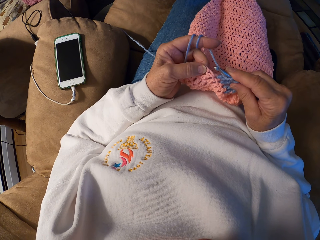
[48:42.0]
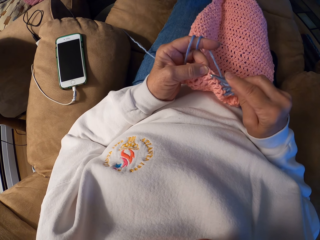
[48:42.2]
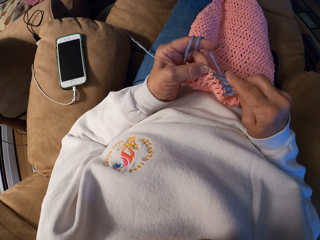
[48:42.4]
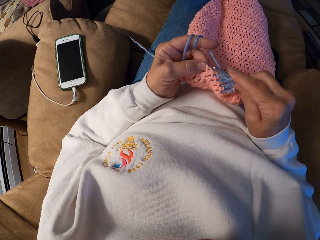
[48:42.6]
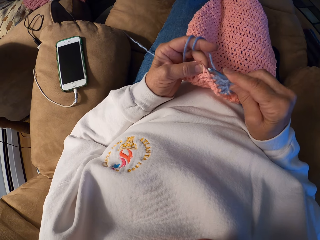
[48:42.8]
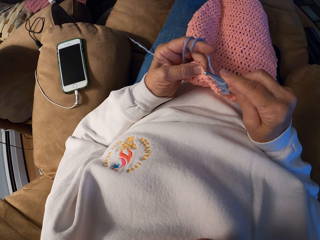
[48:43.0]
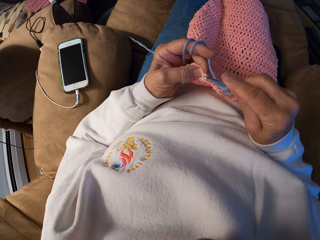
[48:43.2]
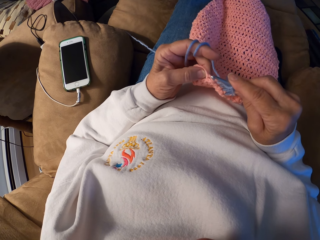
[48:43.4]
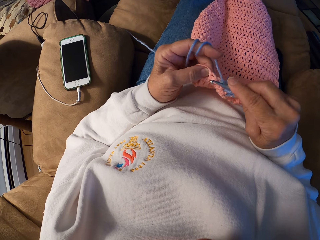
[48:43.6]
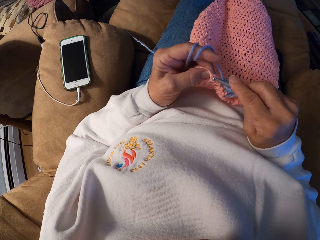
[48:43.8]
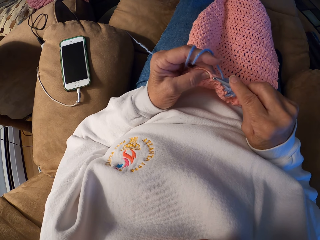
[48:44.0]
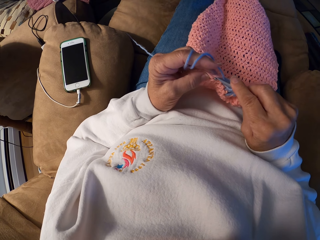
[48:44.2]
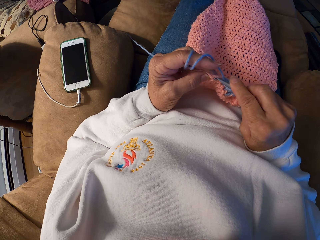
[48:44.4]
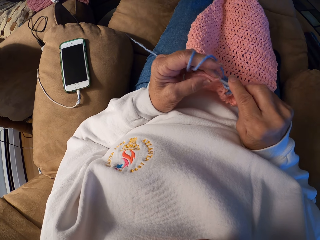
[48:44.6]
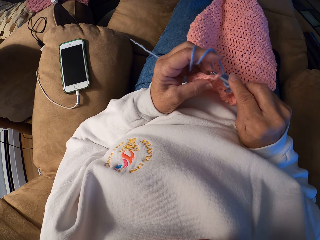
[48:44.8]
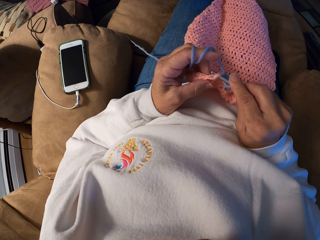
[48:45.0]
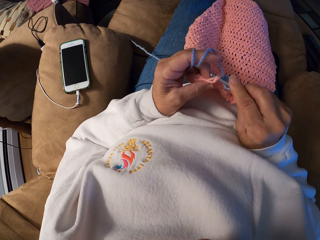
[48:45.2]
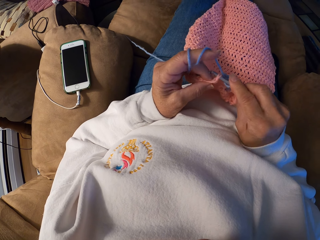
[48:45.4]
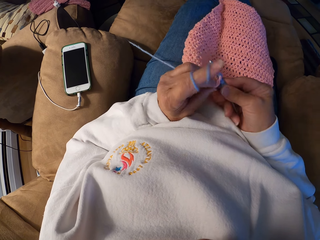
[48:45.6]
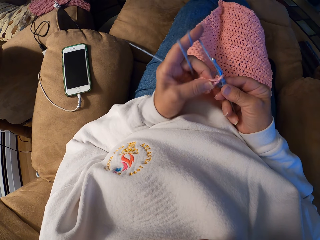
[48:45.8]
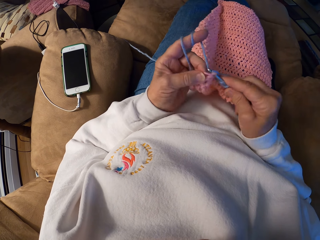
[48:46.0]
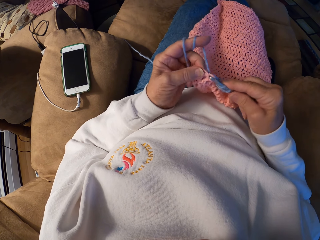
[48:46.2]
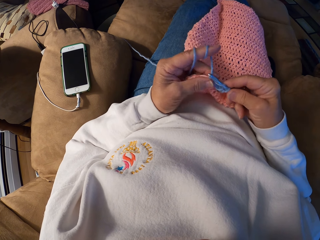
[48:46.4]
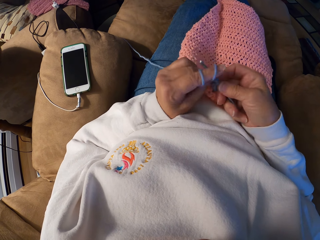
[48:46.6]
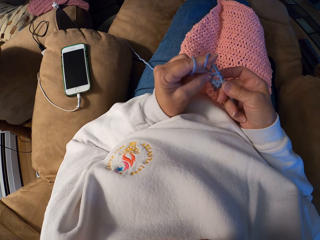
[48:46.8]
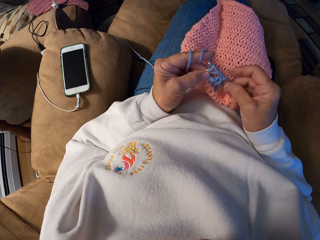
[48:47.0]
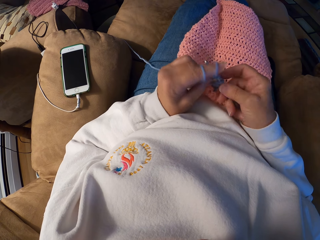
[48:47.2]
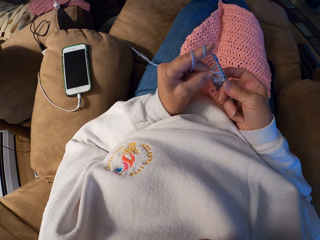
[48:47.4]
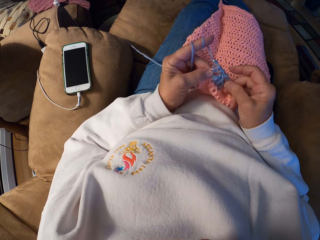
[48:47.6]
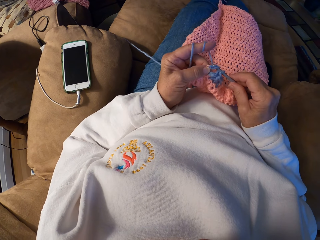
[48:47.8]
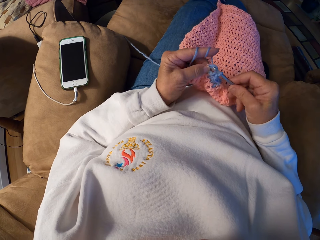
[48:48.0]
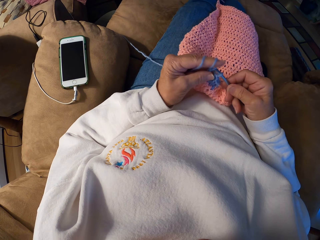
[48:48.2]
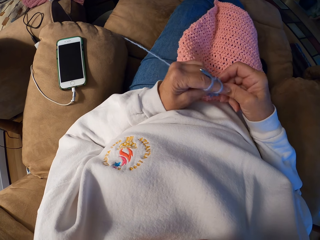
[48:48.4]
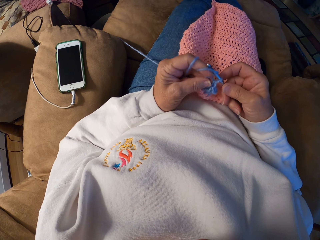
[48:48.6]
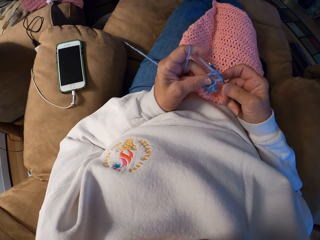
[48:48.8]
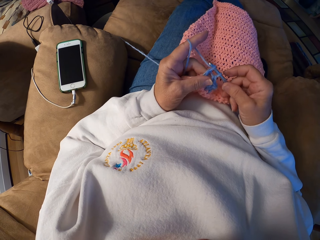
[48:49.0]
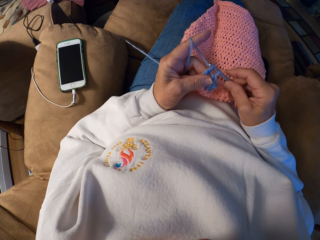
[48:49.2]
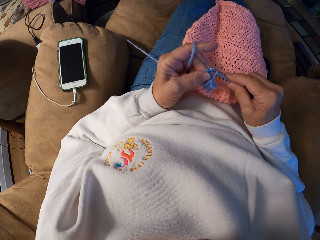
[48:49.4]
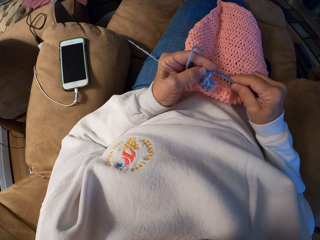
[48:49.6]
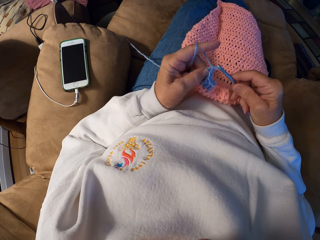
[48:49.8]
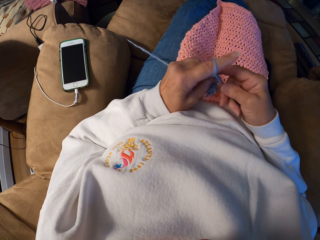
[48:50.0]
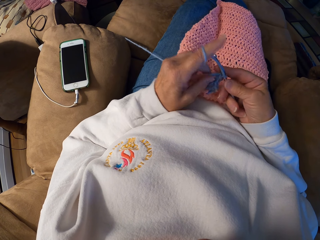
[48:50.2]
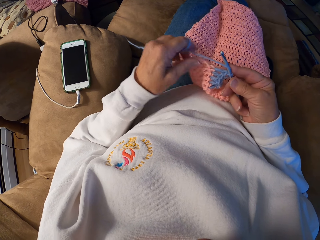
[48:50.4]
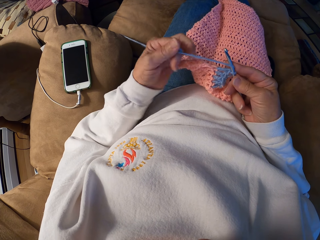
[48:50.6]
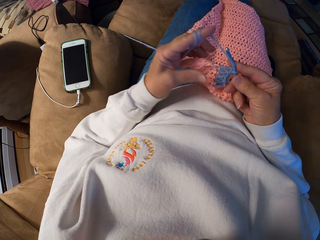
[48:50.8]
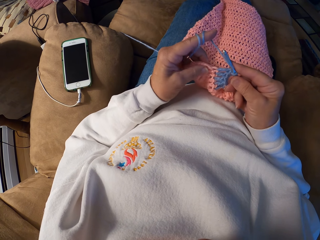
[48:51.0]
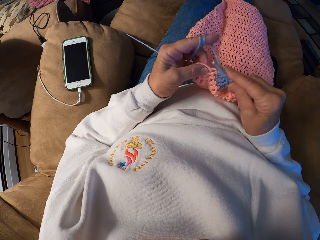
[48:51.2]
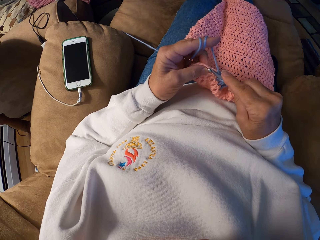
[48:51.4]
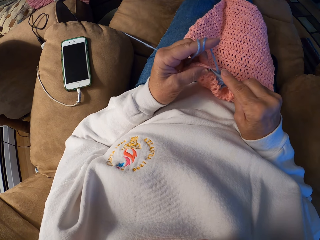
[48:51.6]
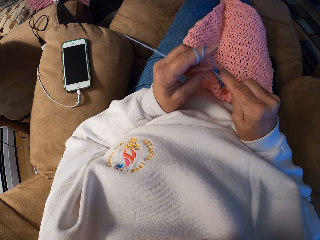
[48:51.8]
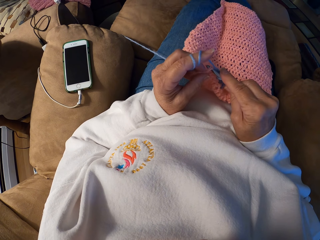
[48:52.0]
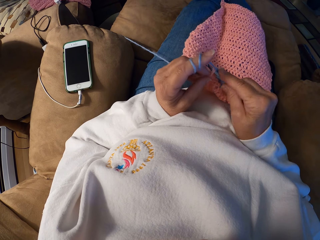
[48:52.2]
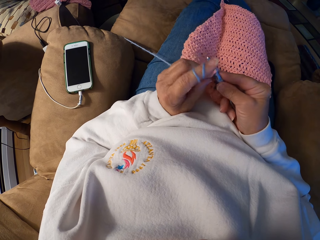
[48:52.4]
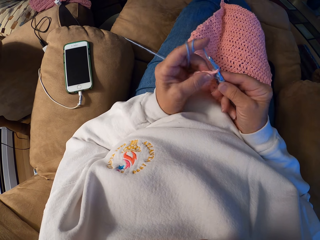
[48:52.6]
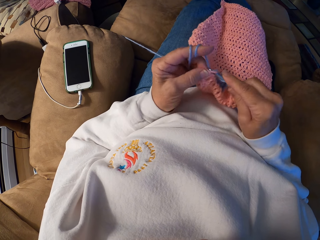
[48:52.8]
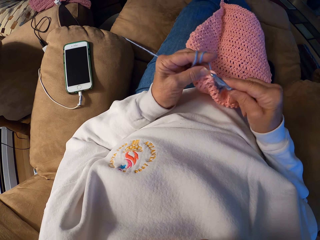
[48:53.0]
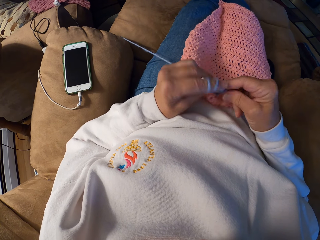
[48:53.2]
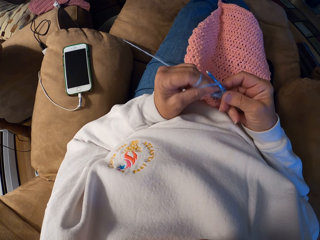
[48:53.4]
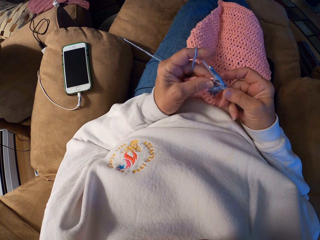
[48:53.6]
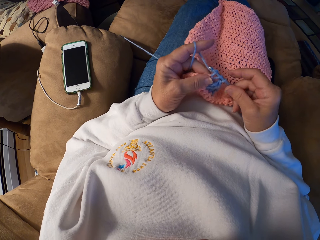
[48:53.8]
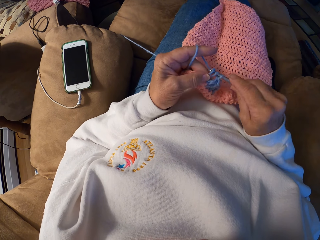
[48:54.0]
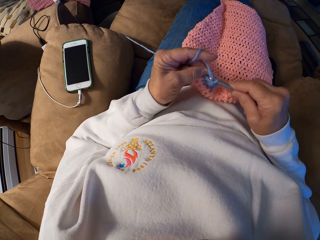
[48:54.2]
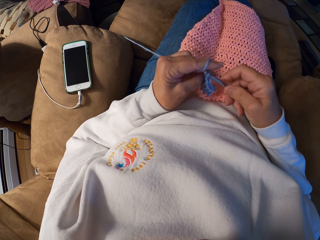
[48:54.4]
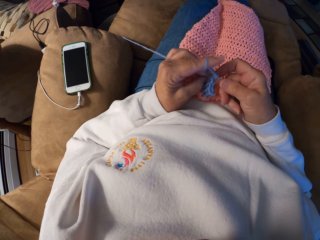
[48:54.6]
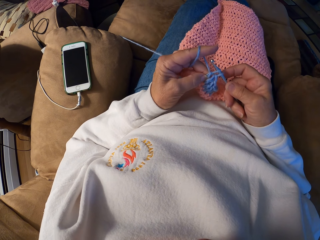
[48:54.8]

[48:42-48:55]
The camera wearer crochets the yarn with her hands. She adjusts the yarn strand with her left index finger. She crochets the yarn with her hands.

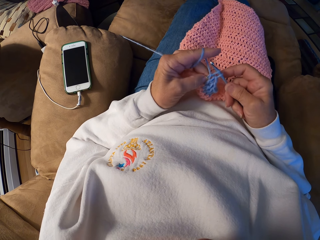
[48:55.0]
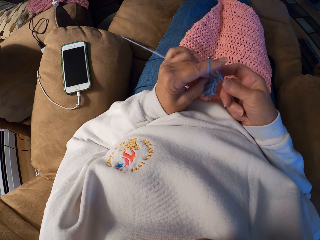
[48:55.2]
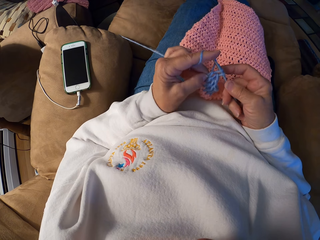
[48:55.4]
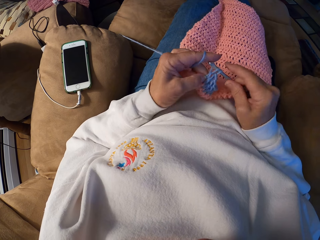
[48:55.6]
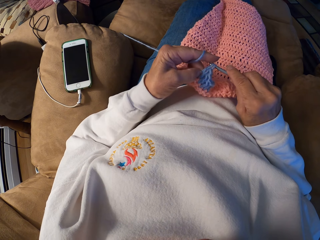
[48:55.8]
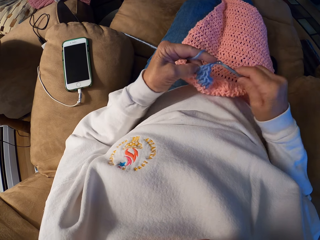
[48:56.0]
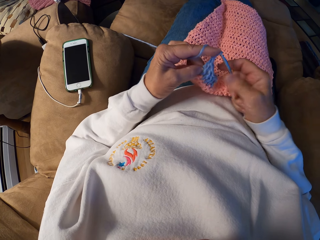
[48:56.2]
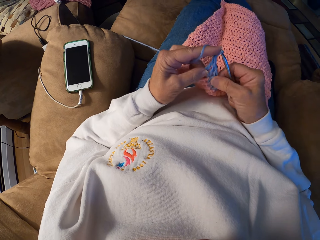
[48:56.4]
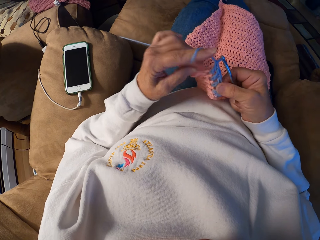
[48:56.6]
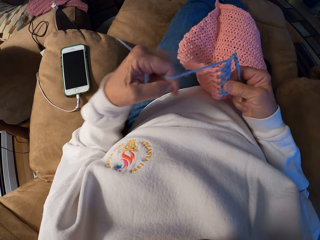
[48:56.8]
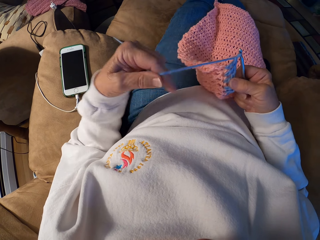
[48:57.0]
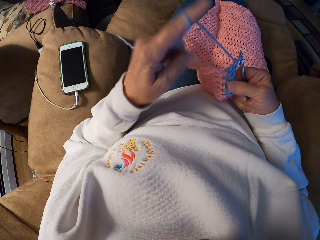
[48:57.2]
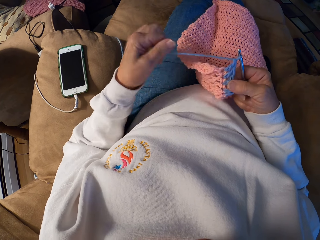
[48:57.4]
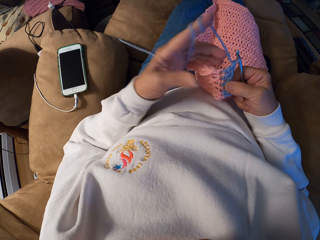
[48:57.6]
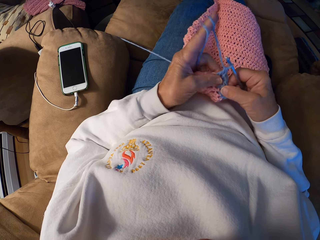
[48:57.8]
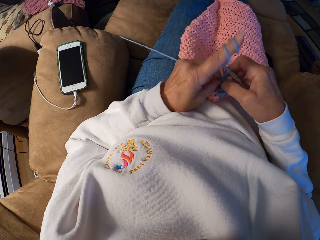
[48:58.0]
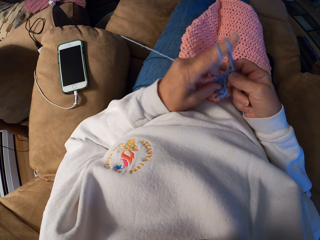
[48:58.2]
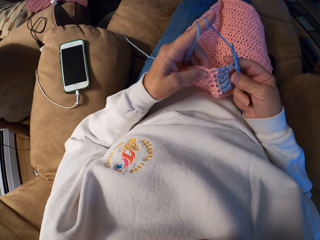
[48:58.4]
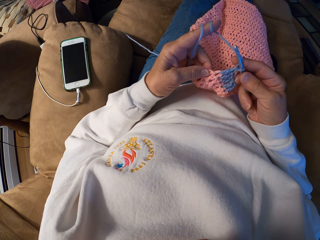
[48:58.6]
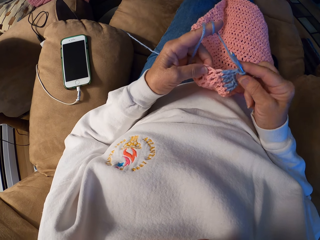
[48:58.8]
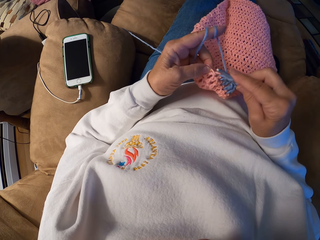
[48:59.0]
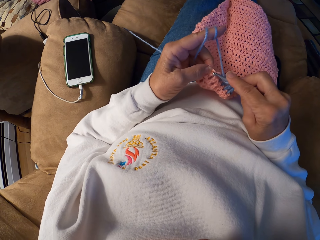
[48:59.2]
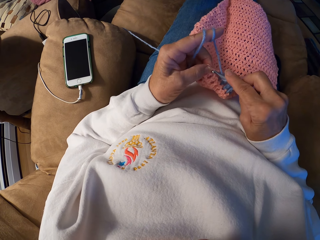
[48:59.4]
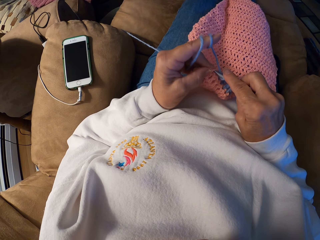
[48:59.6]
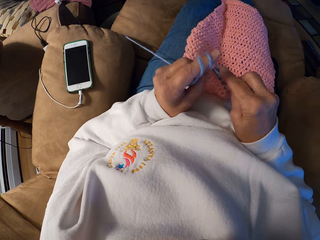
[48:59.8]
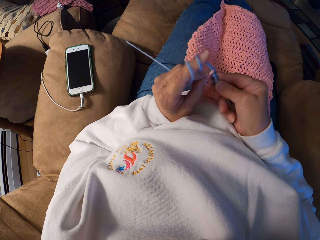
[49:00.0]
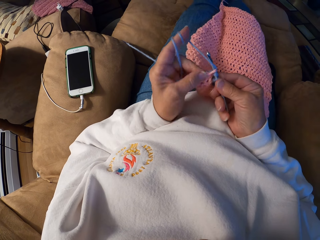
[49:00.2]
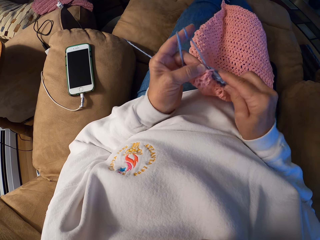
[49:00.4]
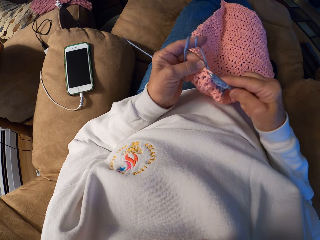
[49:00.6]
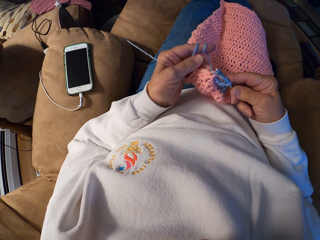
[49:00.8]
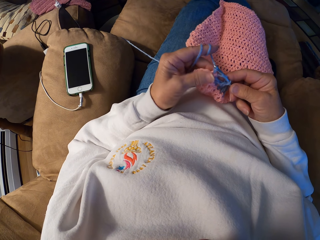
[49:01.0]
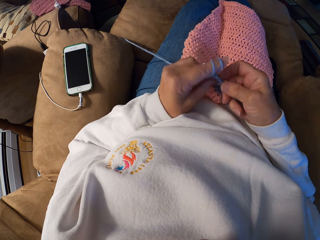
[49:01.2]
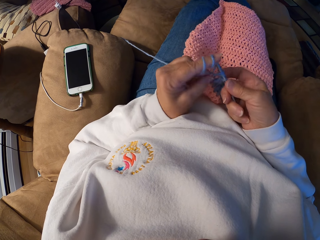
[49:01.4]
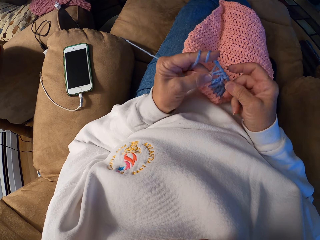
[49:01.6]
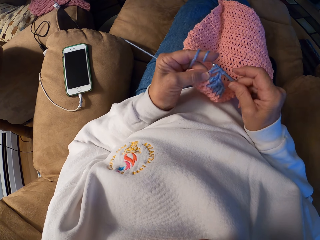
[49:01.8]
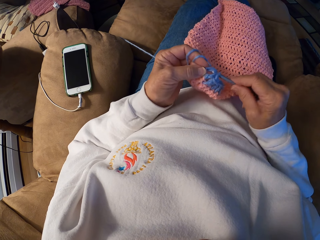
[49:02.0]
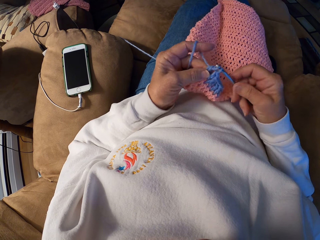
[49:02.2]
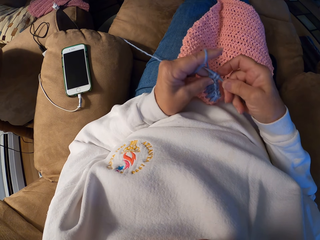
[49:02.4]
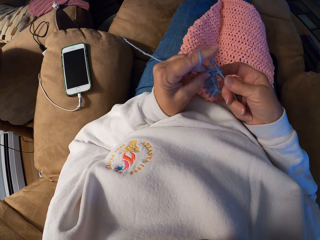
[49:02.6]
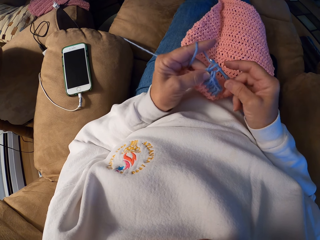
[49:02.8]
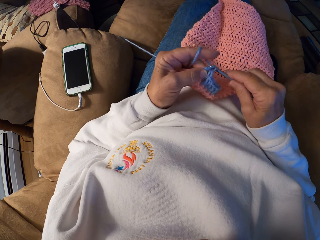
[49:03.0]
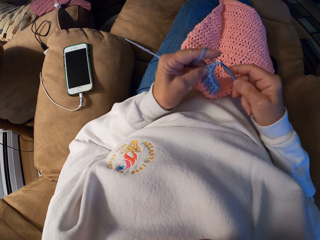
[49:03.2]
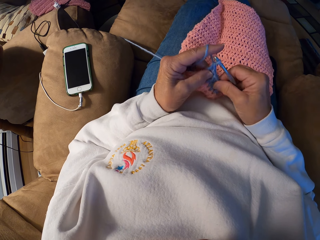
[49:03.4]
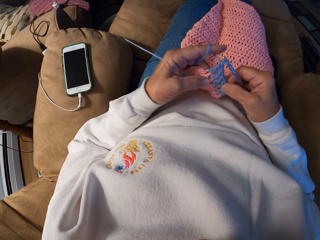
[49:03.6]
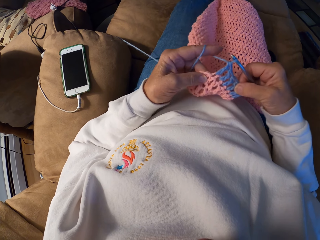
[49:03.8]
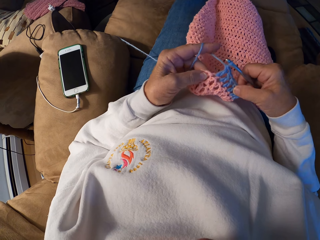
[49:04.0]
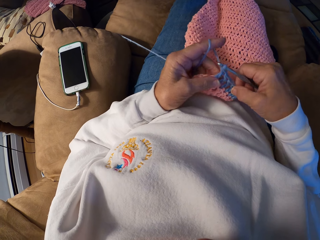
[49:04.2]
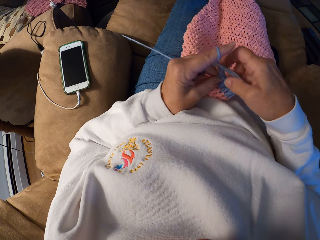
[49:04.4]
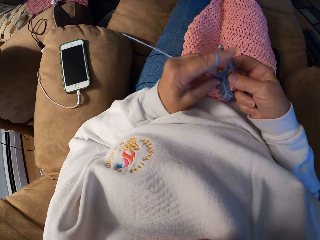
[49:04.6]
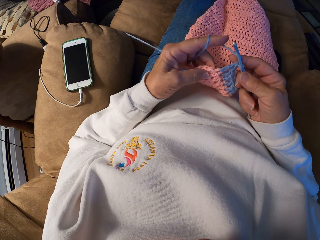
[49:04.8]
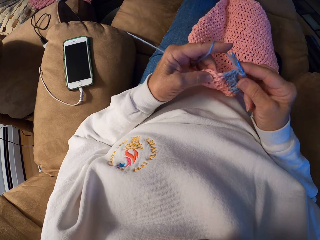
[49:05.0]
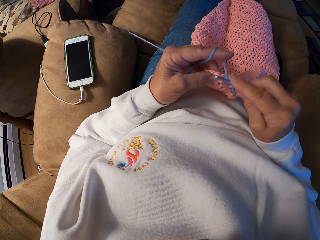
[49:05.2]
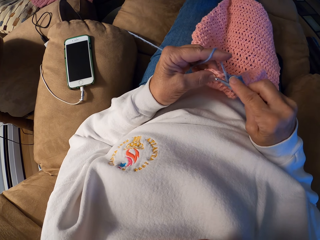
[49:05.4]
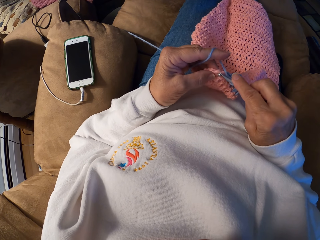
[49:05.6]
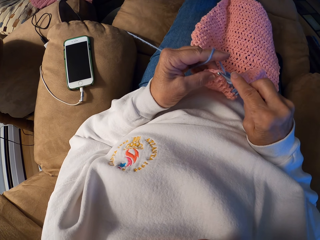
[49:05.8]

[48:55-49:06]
The camera wearer adjusts the yarn strand with her left index finger. She crochets the yarn with her hands. She adjusts the wool fabric with her hands.
